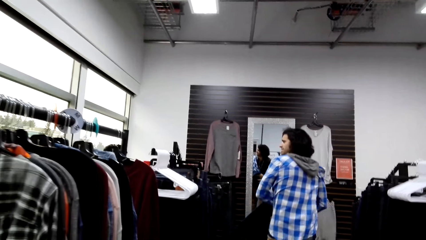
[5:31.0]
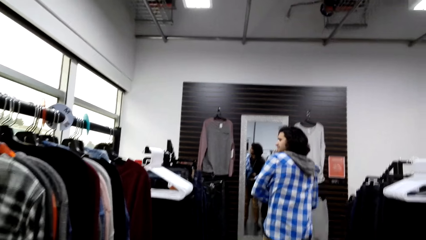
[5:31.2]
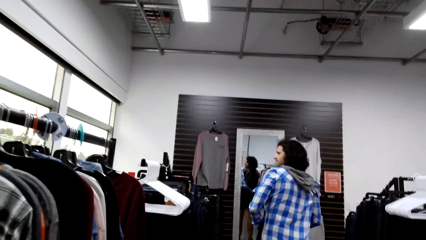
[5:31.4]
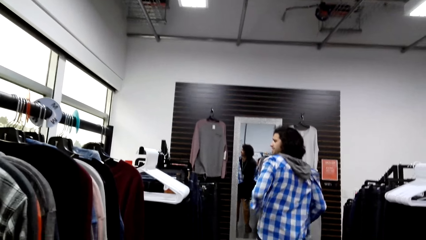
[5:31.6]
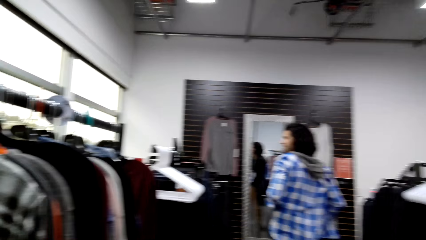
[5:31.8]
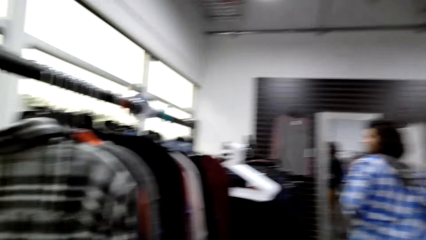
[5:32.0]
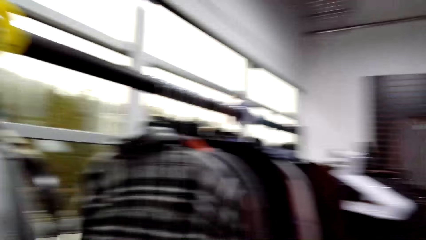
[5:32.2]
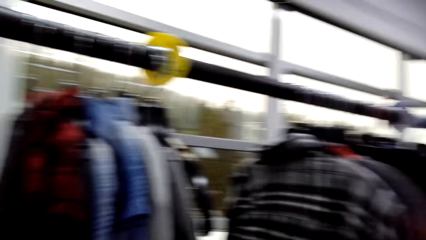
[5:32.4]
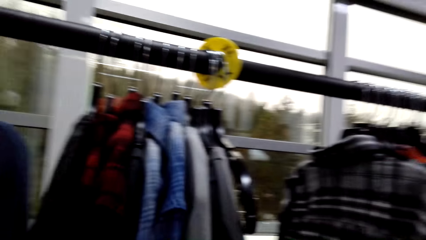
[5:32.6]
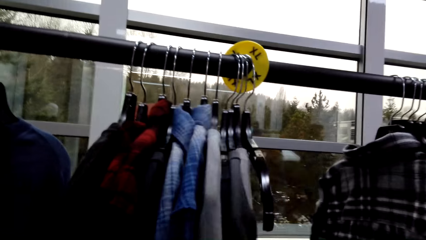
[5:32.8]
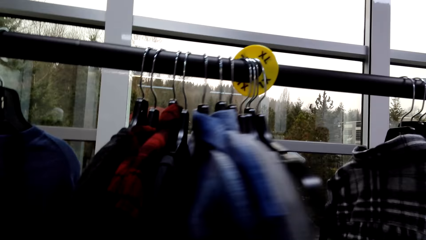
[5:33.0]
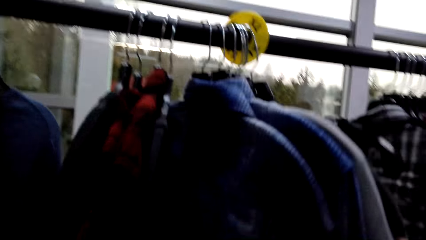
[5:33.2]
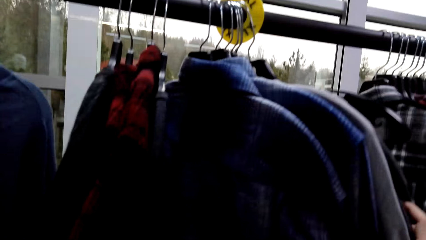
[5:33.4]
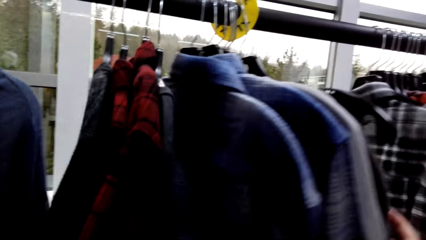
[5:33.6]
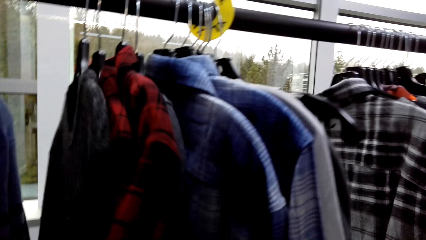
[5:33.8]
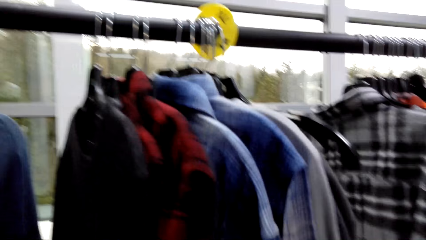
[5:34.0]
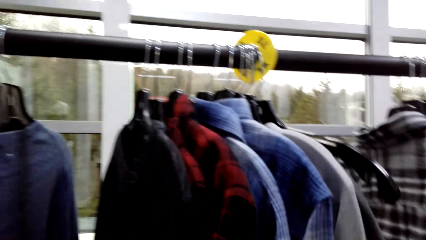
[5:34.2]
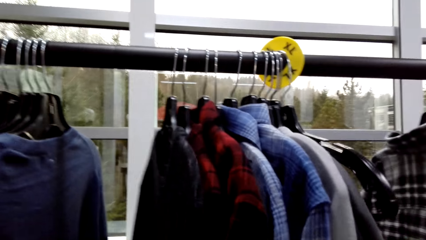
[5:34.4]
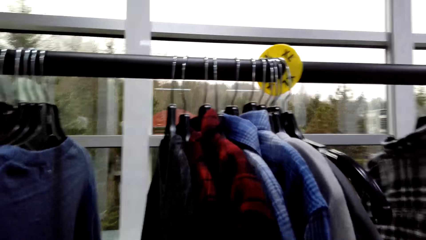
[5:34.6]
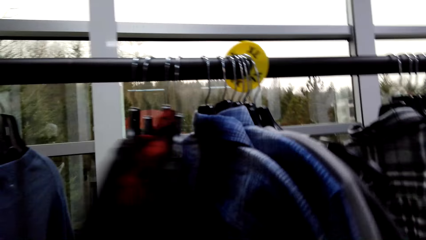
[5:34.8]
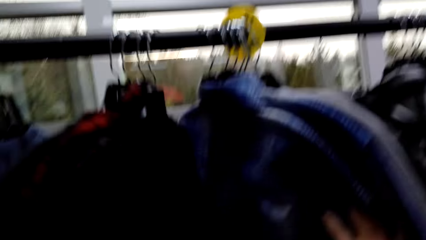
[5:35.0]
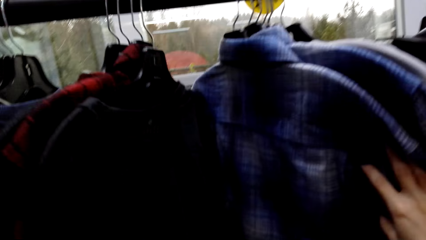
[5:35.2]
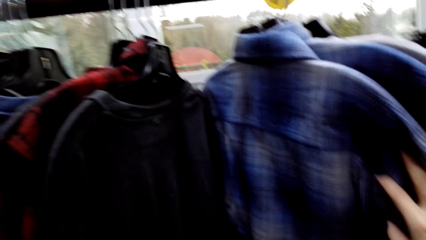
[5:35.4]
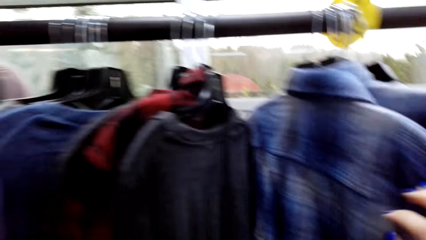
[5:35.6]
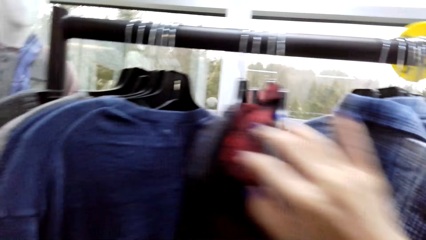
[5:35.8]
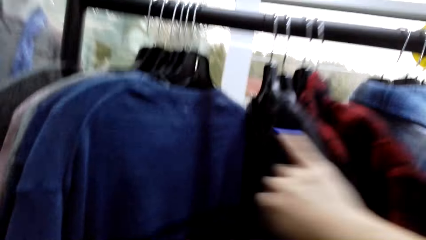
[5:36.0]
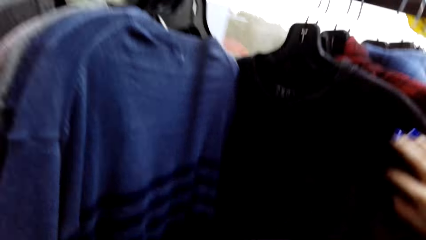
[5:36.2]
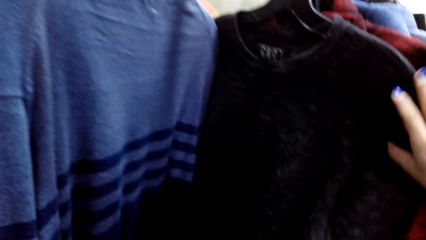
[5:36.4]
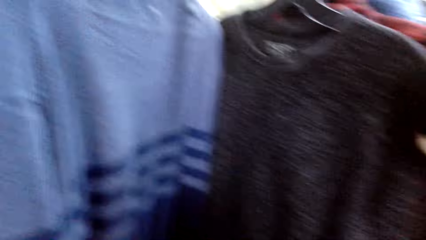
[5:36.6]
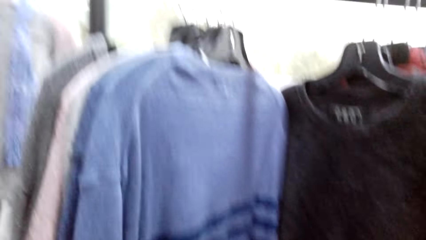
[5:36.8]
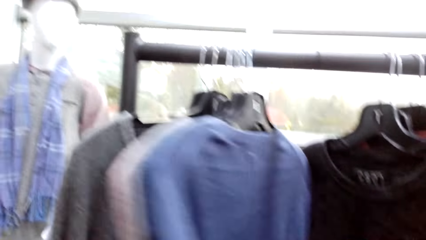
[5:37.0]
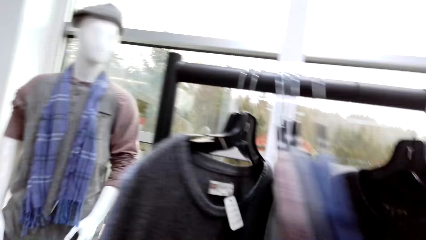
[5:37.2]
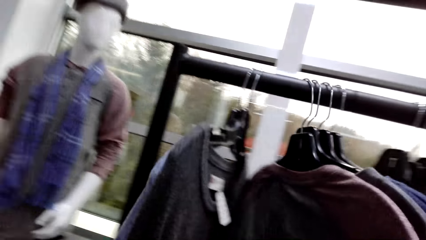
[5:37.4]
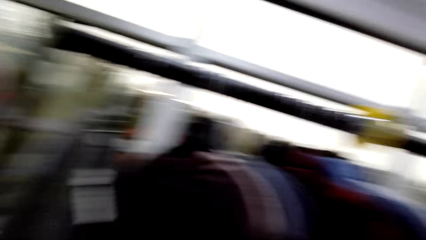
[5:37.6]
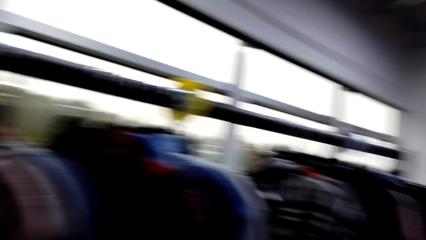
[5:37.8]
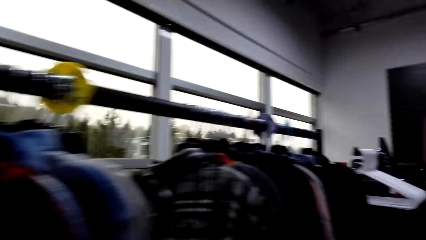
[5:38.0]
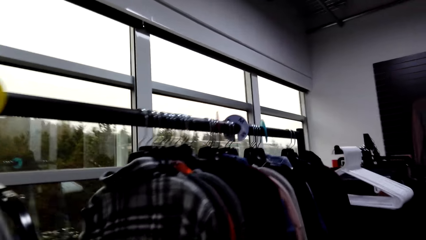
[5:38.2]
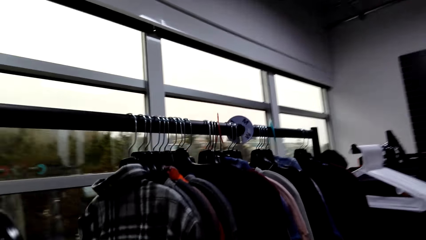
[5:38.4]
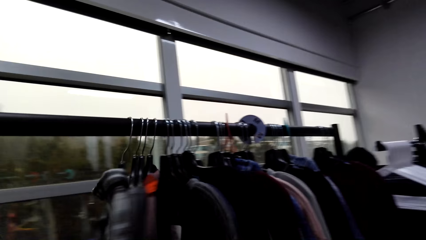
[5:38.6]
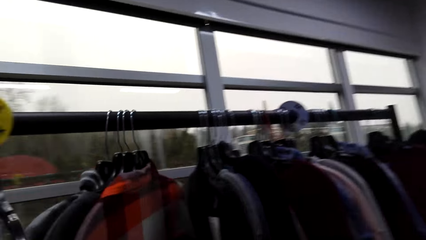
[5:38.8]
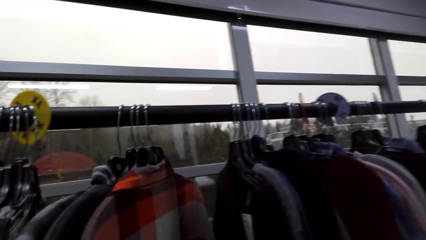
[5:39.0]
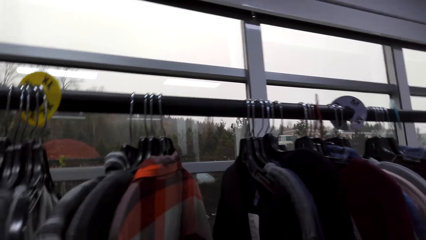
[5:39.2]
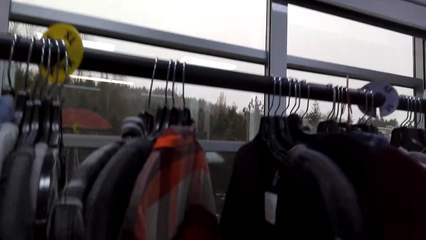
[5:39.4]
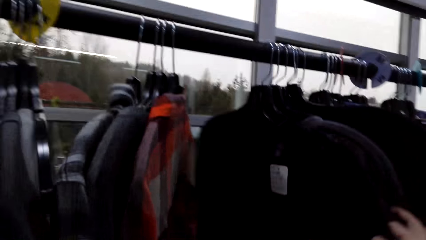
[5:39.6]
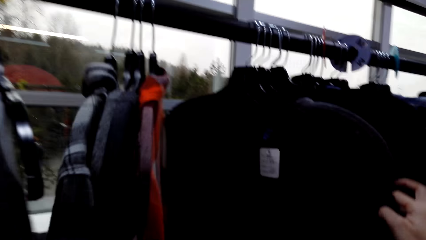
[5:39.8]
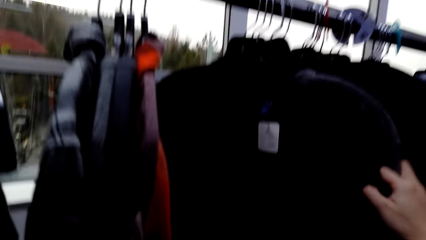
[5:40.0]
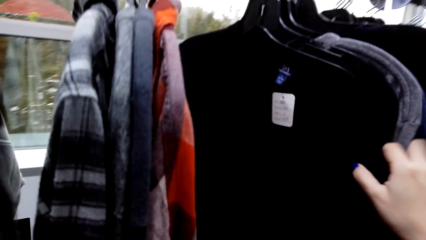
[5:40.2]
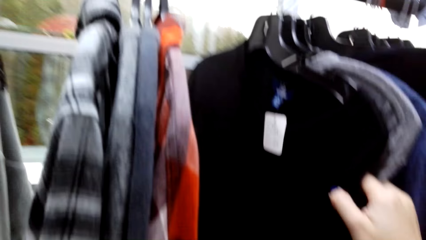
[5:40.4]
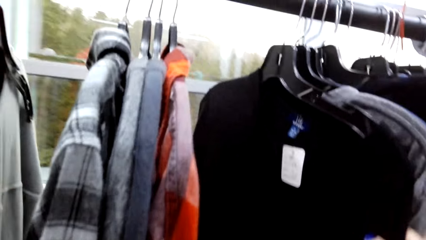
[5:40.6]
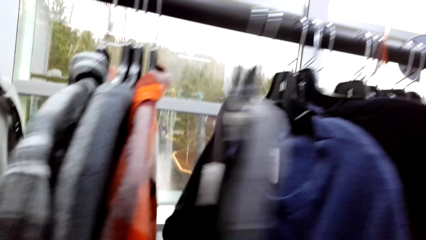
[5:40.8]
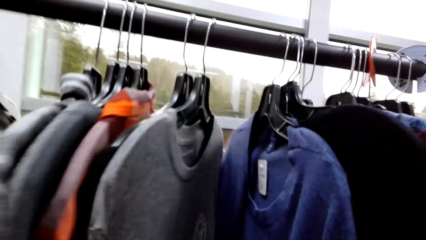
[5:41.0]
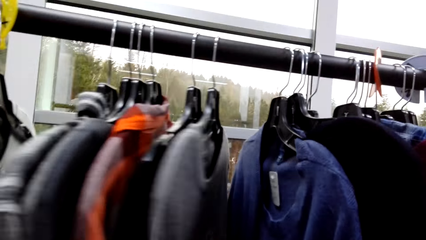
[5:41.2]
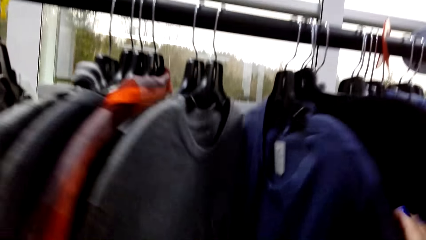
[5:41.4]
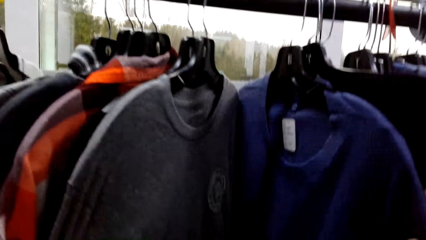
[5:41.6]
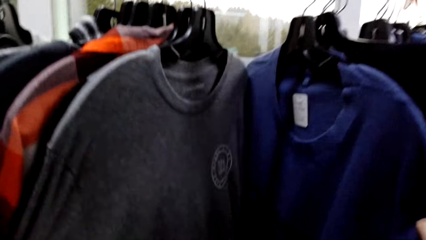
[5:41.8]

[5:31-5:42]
The camera wearer walks in the clothes store. They touch the clothes on the rack stock. They check through the clothes on the rack stock.

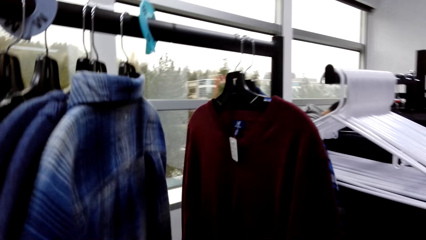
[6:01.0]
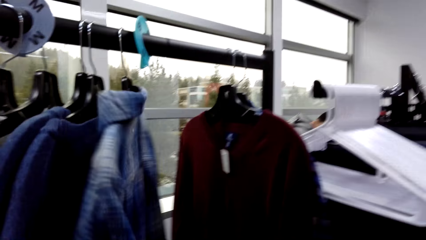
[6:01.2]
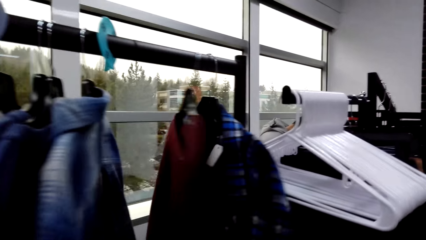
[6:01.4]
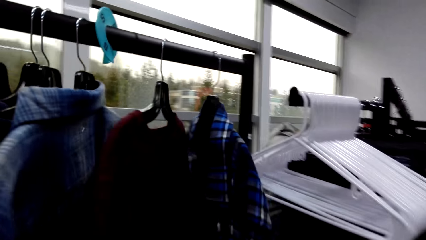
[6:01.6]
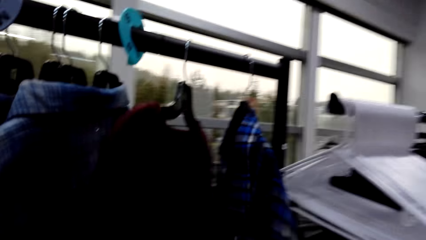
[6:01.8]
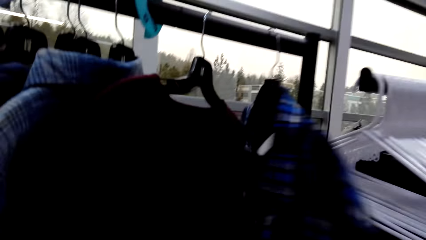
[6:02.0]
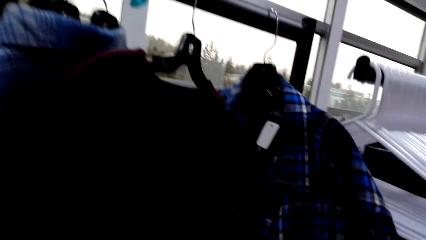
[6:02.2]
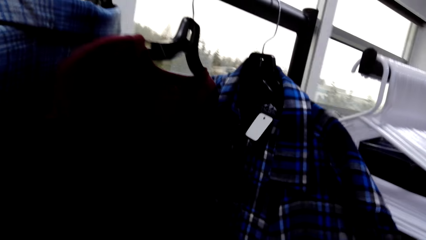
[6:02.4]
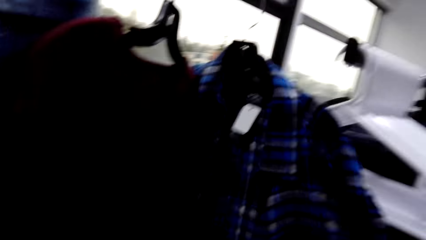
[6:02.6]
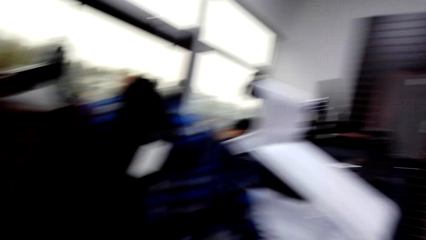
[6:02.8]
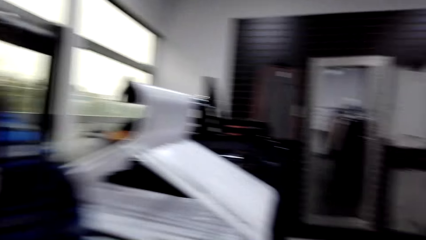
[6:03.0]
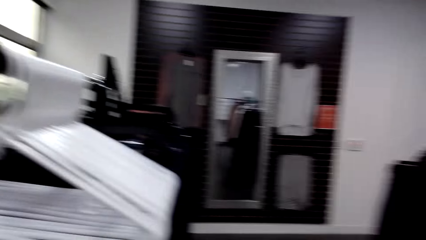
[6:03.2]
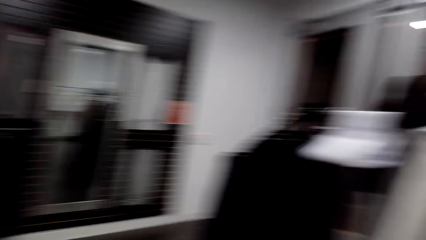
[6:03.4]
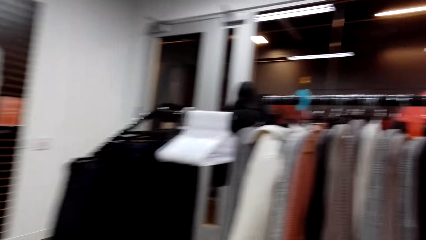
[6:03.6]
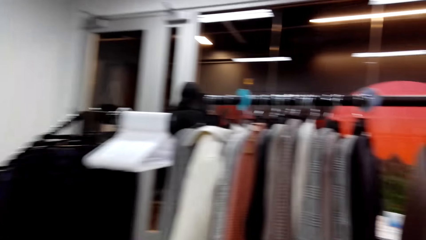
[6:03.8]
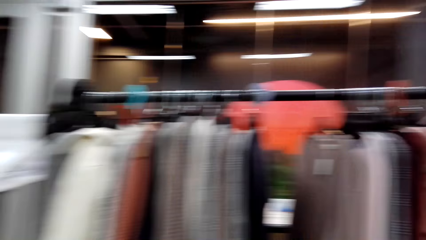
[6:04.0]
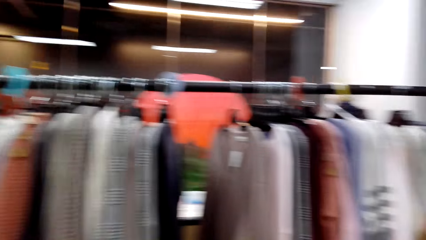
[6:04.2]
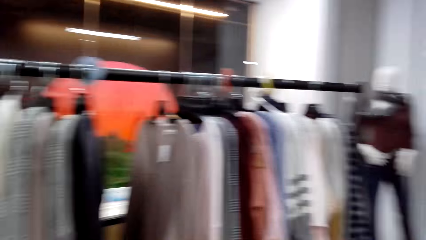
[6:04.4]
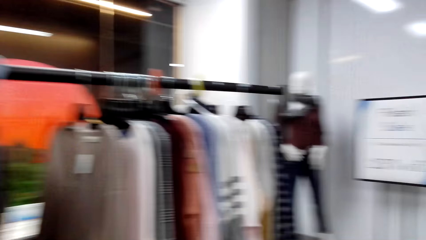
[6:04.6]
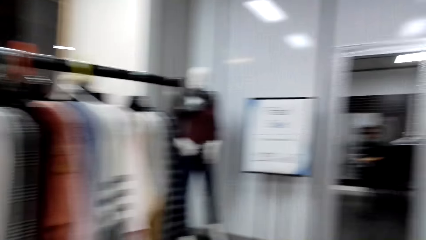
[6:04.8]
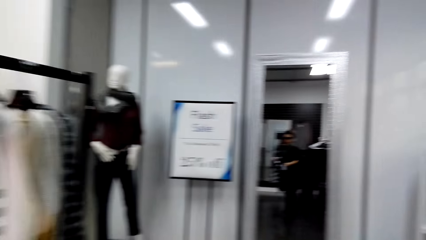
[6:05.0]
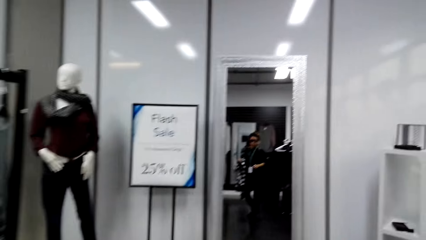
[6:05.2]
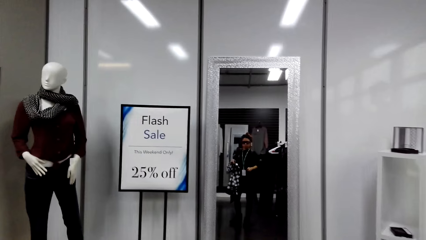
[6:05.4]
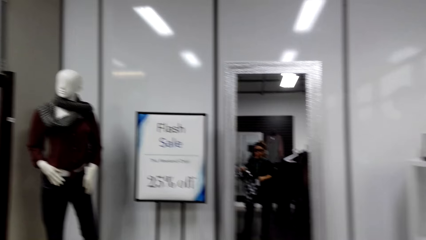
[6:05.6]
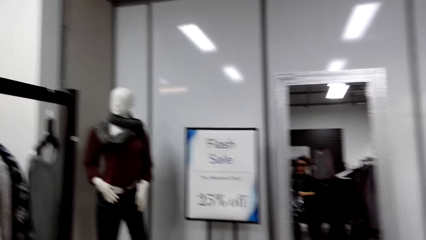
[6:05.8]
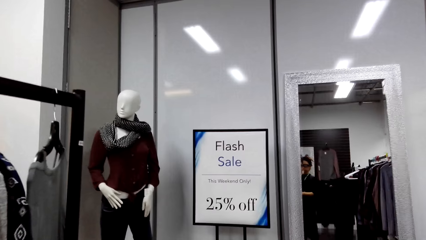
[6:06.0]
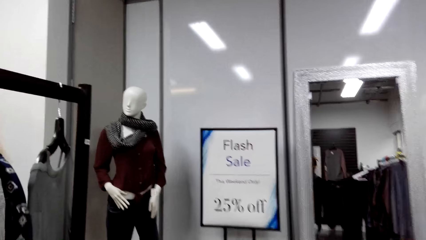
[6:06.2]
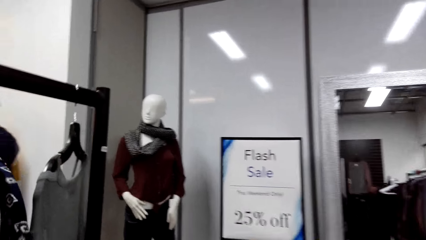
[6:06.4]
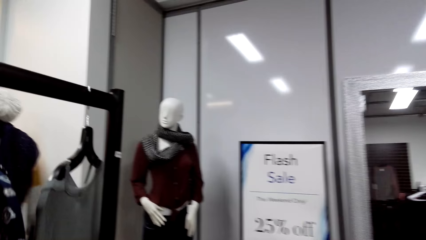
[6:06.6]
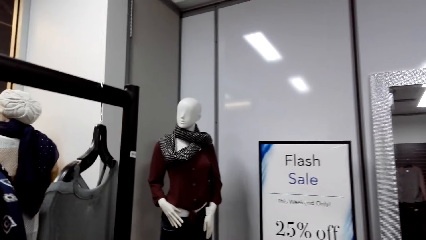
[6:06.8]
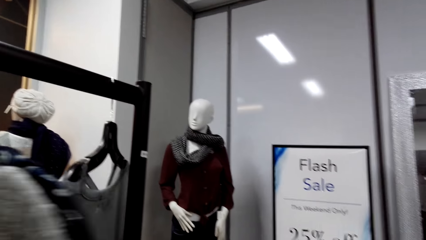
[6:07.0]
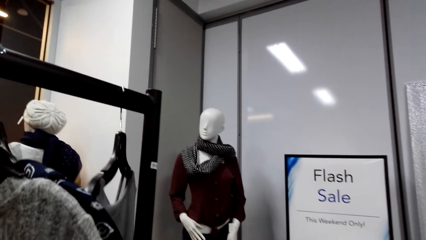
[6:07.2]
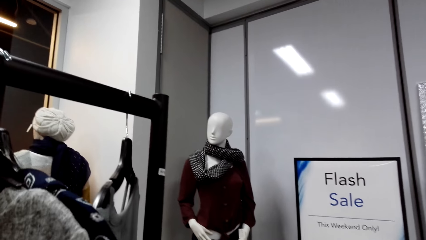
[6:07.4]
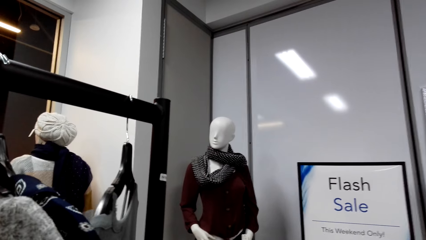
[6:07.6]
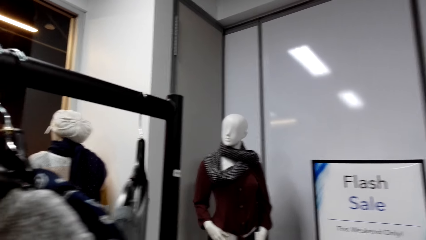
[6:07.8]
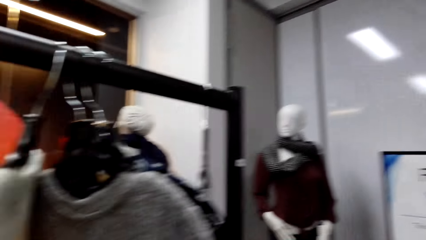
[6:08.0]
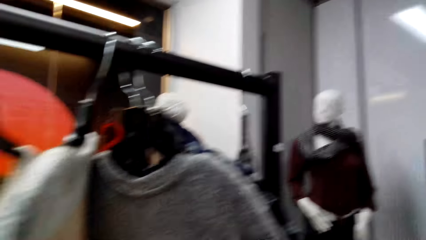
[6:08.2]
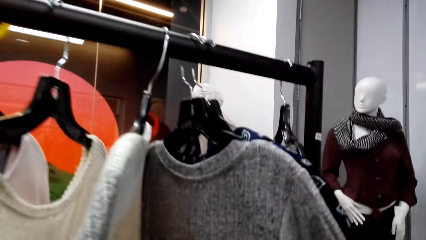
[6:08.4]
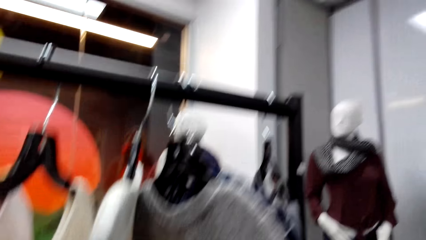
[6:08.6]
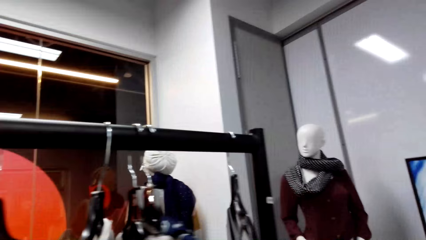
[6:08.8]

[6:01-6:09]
The camera wearer looks at a checked shirt. They look around the clothes store. They touch the clothes on the rack stock. They check out the clothes.
